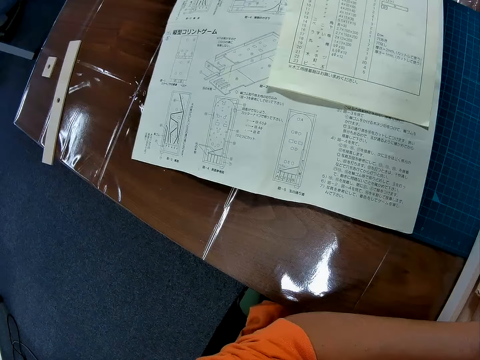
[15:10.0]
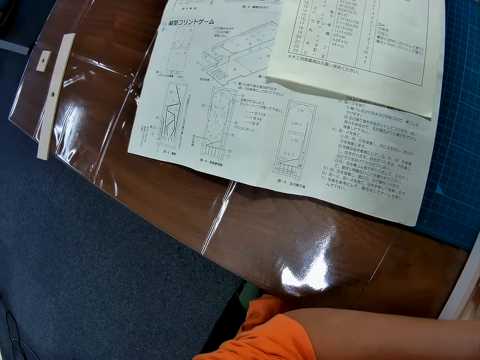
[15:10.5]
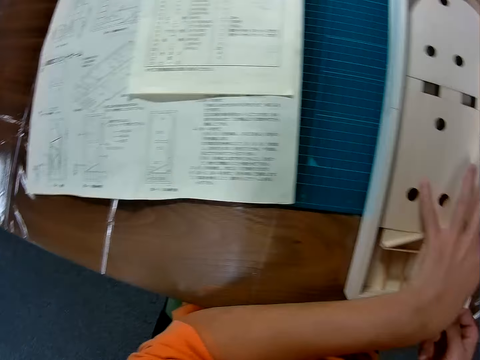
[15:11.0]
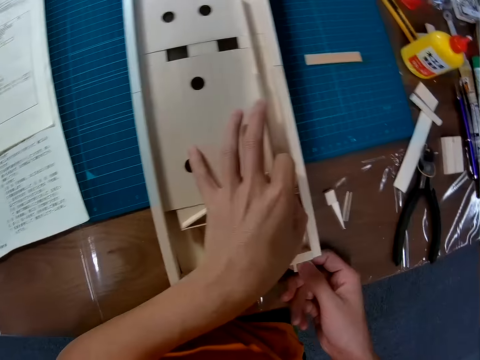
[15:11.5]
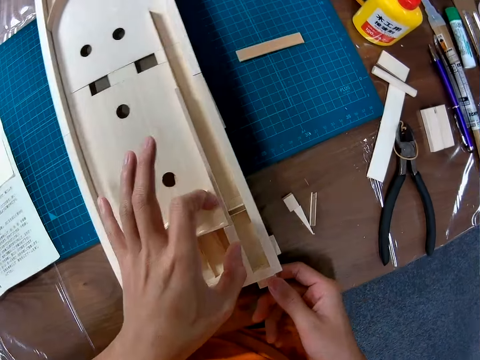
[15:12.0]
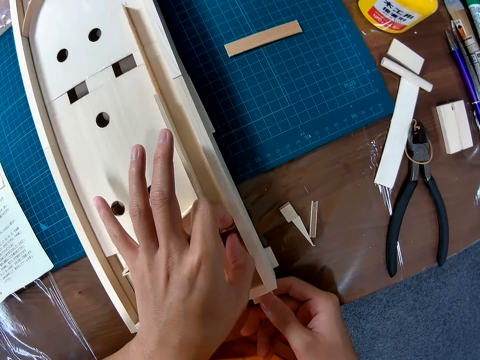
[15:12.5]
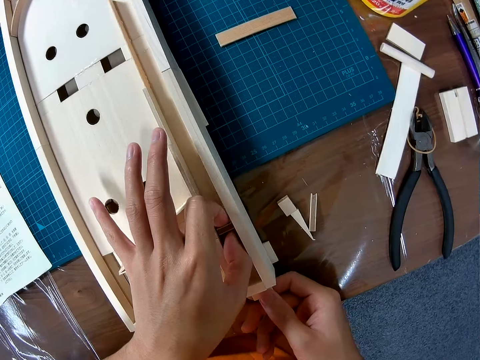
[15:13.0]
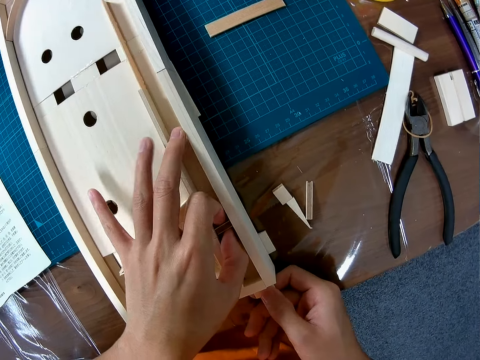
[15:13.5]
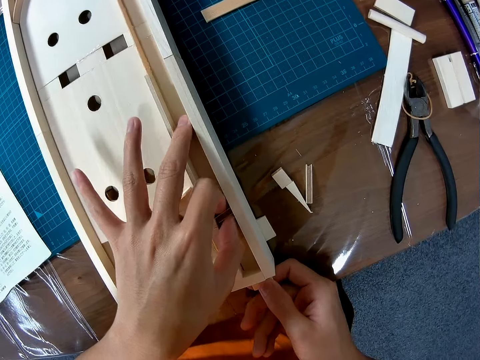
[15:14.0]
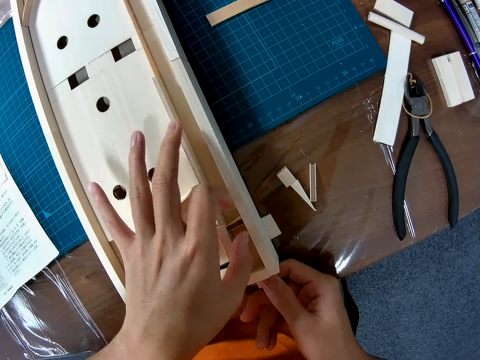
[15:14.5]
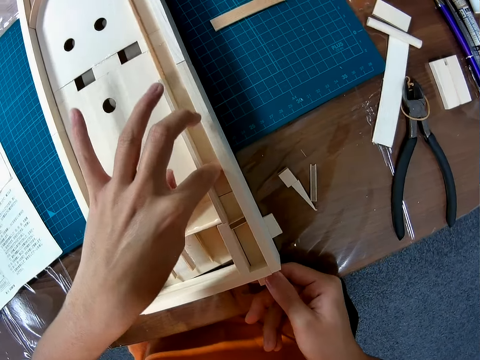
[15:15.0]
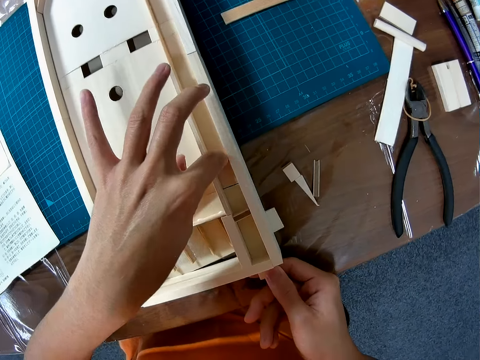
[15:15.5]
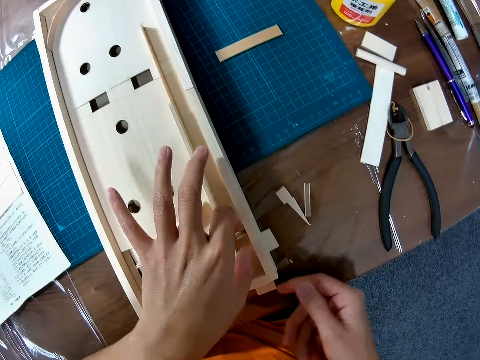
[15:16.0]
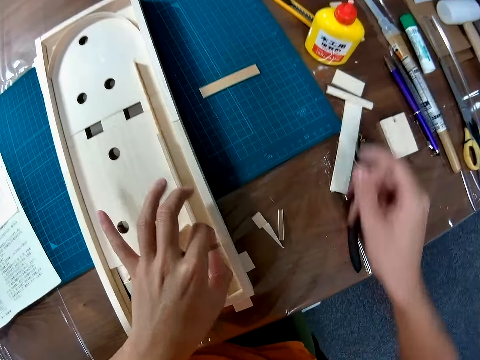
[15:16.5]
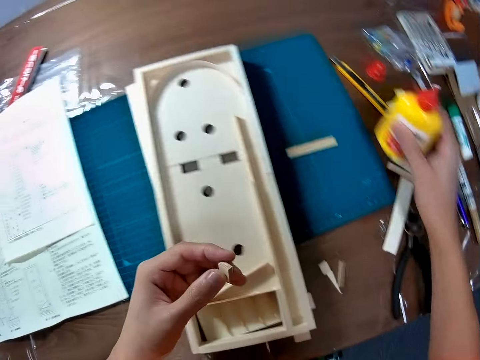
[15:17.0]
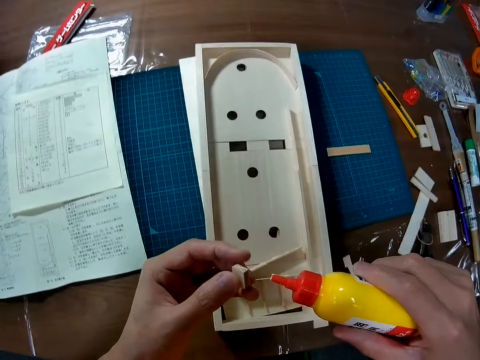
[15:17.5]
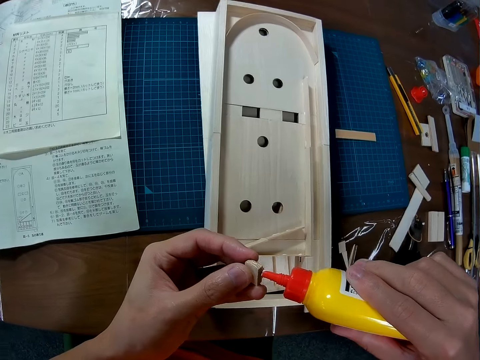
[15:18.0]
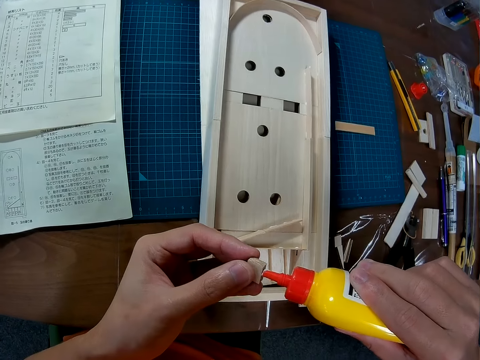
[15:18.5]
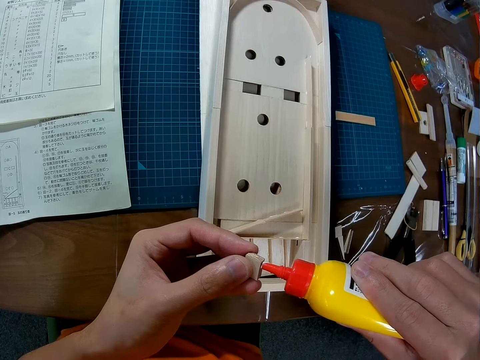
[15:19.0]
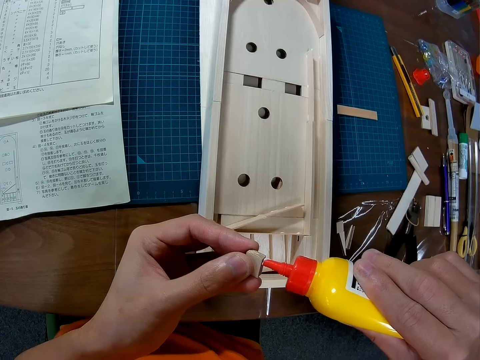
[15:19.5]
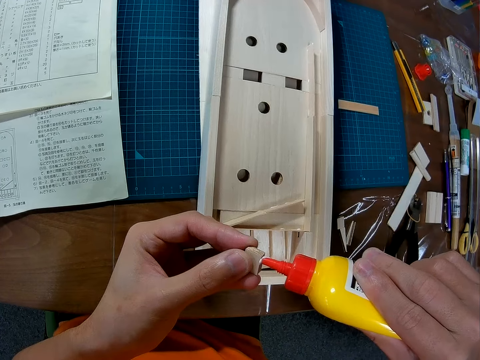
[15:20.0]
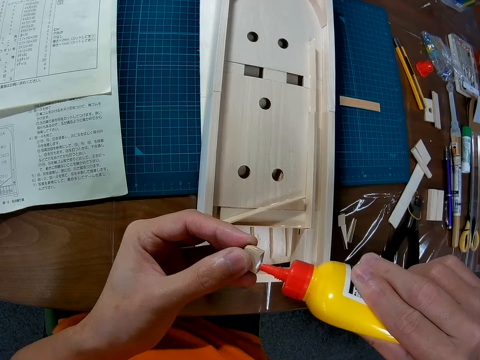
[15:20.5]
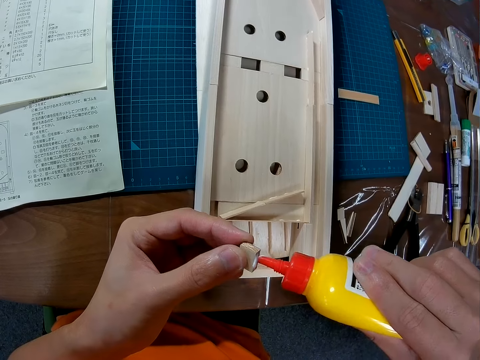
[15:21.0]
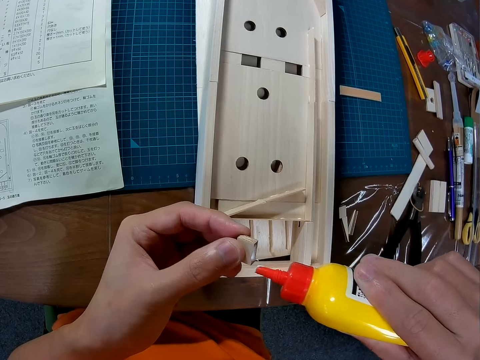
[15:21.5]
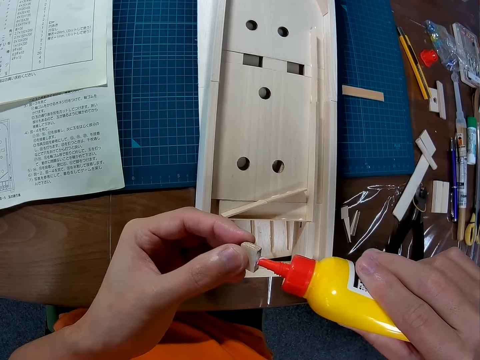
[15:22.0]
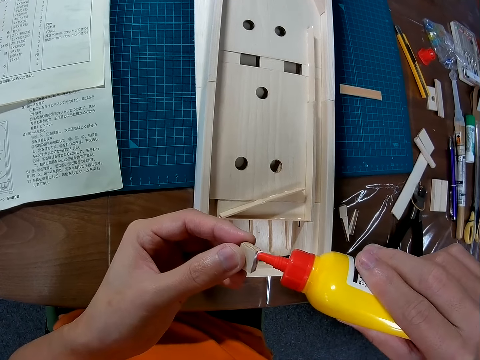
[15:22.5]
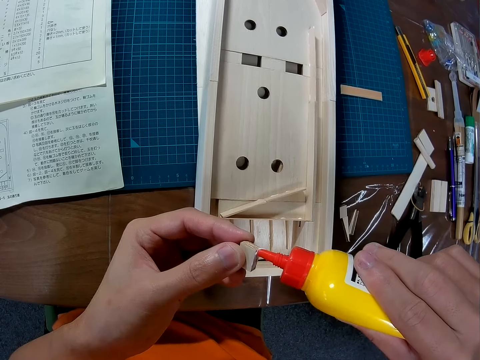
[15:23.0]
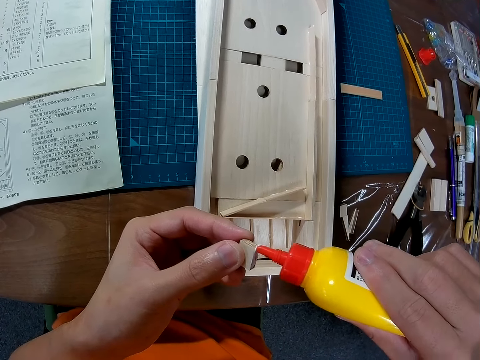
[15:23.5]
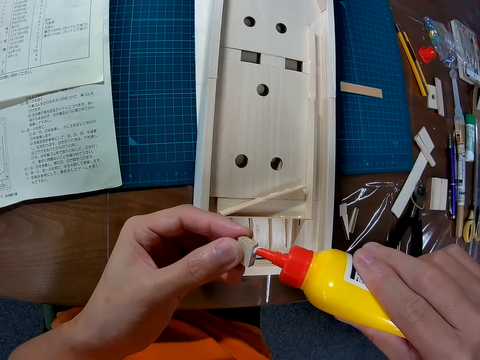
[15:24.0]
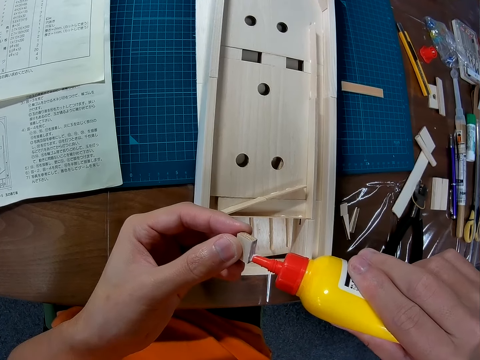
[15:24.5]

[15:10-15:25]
The camera wearer places the small wood piece into a hole on the craft. They remove the wood piece from the hole on the craft. They pick up a glue bottle from the table. They apply the glue on the wood piece.

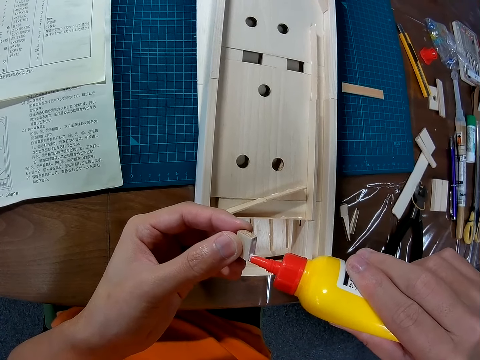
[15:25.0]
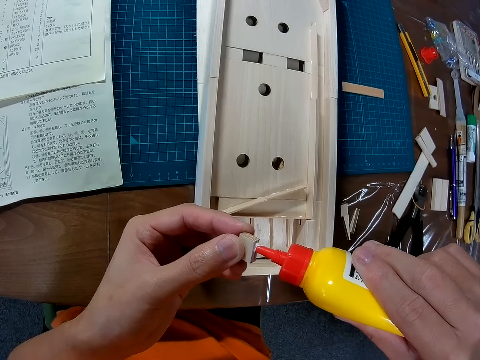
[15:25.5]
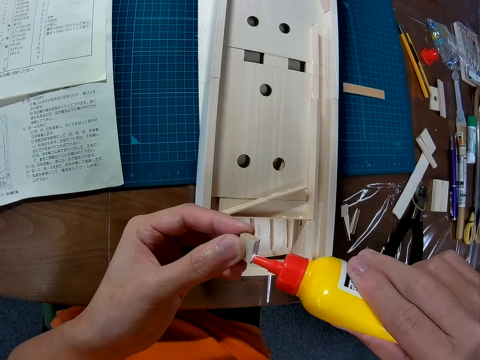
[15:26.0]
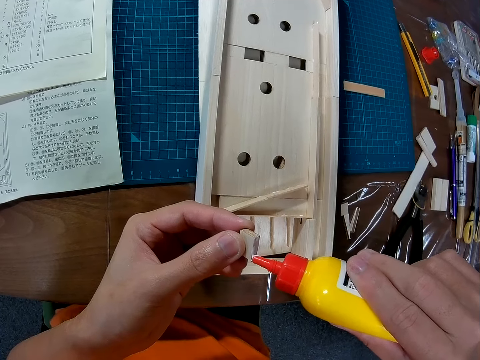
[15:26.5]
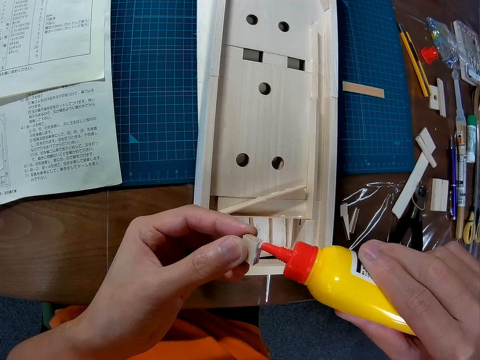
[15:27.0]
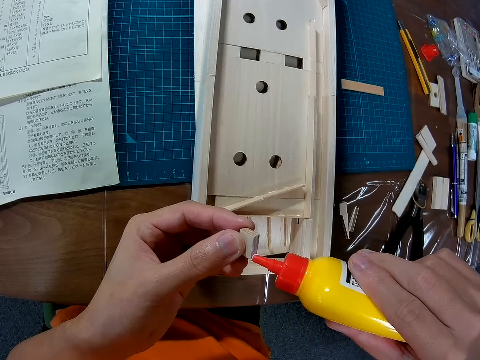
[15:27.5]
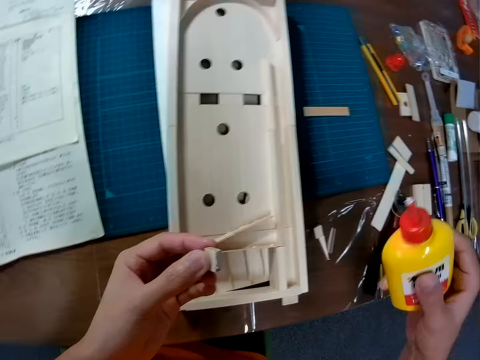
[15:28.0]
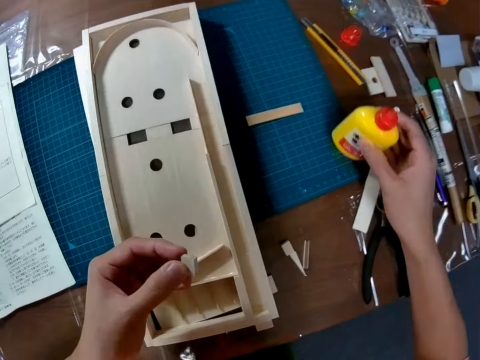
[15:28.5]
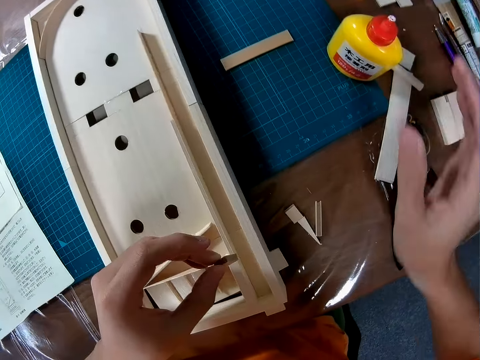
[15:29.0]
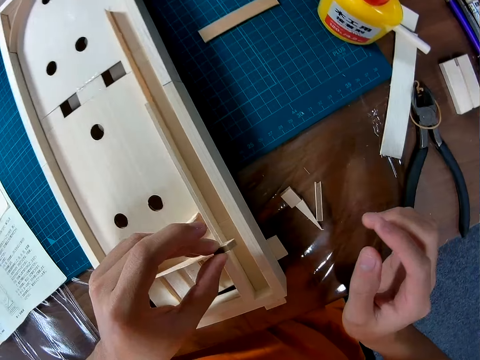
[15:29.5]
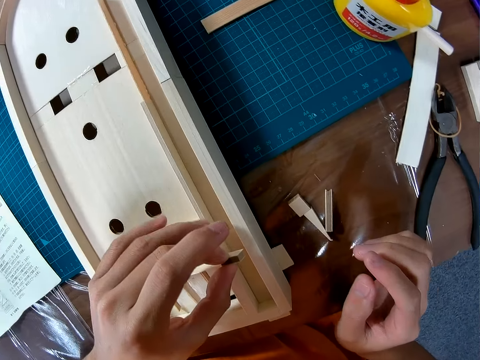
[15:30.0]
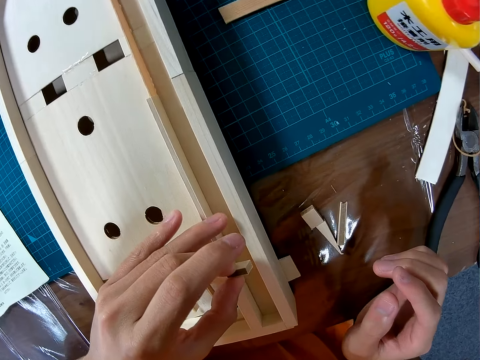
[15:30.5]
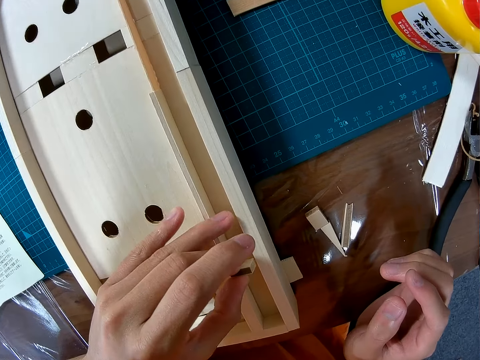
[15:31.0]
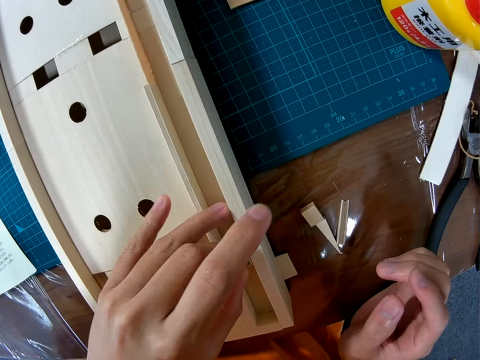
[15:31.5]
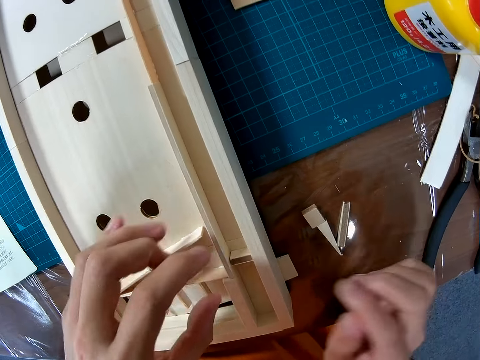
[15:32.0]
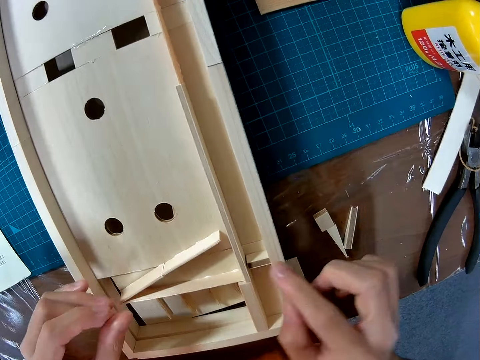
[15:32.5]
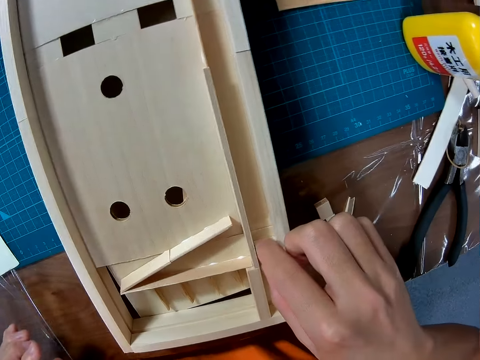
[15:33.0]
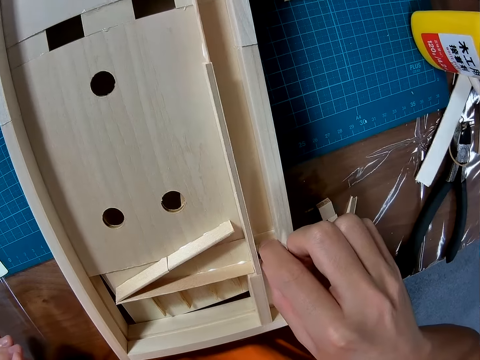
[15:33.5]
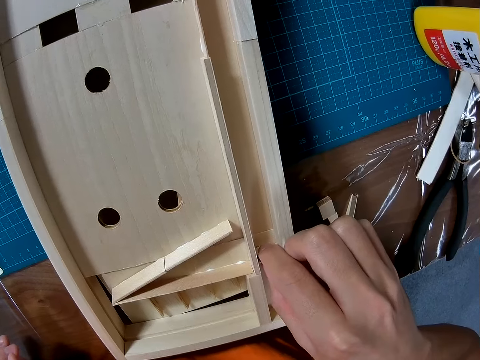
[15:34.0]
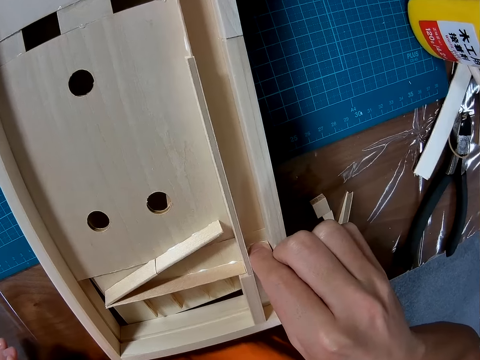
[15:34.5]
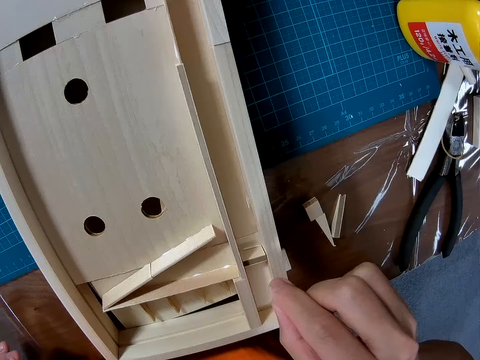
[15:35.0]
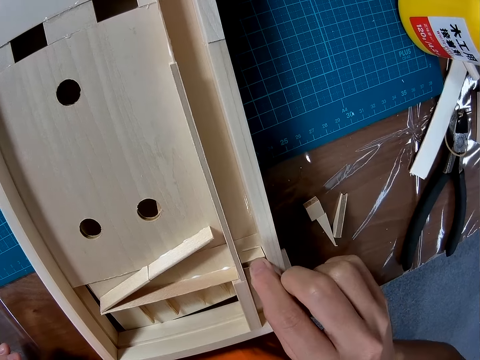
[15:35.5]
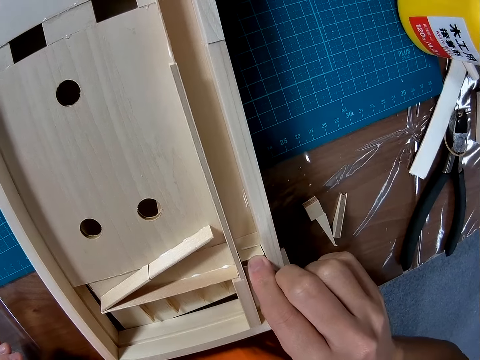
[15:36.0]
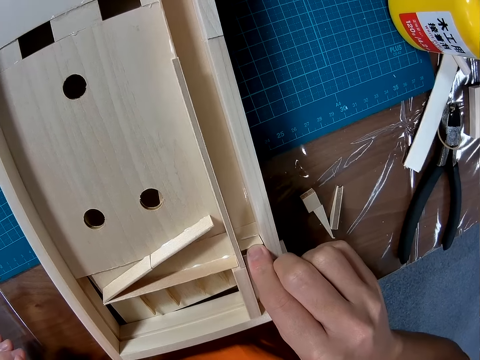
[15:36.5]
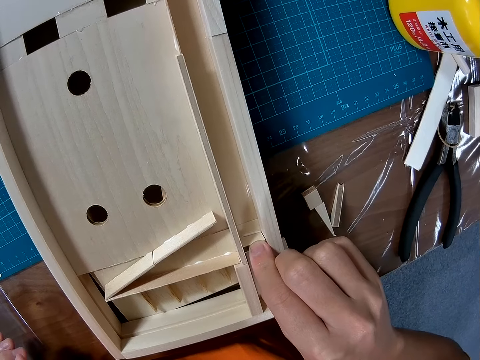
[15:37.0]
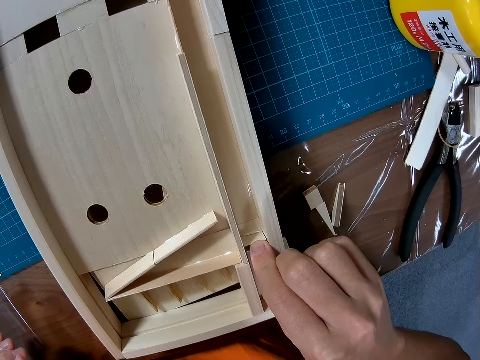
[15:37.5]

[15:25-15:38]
The camera wearer places the glue bottle on the table. They set the model piece on the wooden model and attach the model piece on the wooden model.
